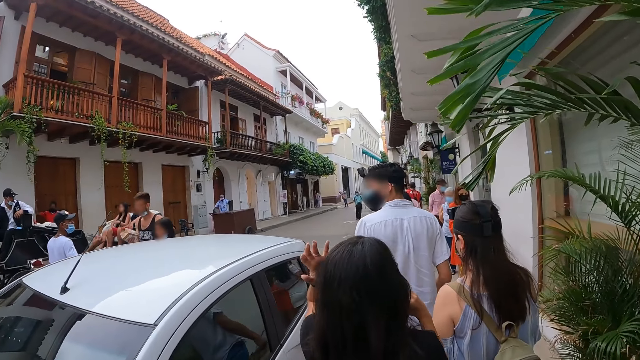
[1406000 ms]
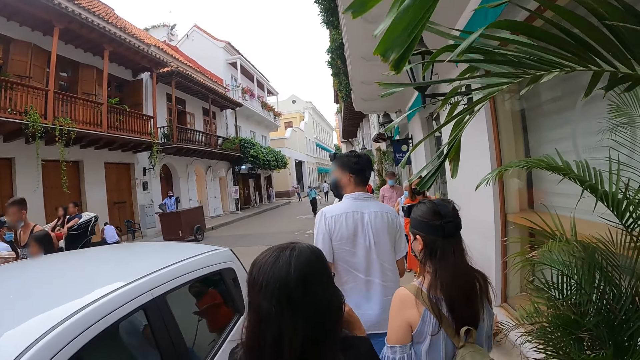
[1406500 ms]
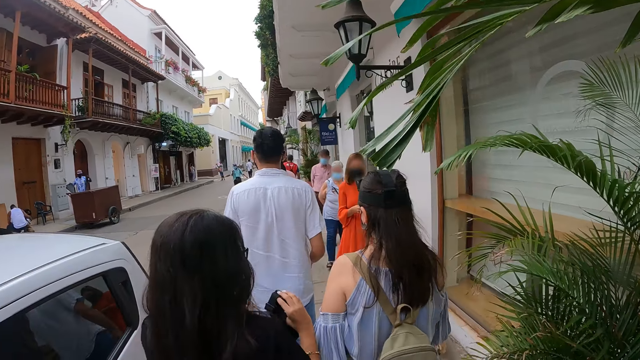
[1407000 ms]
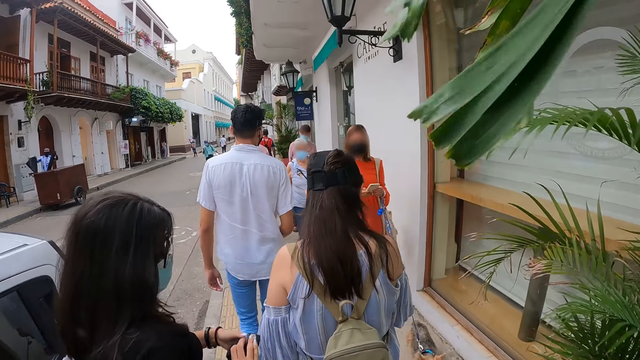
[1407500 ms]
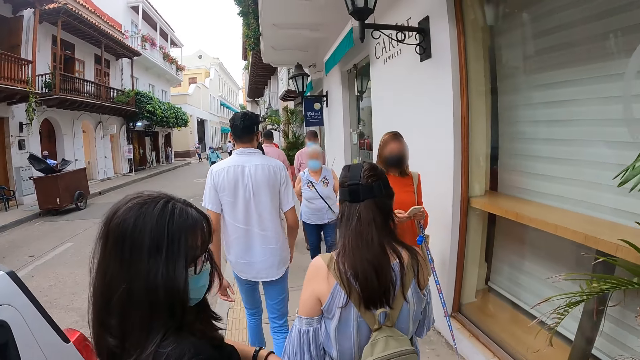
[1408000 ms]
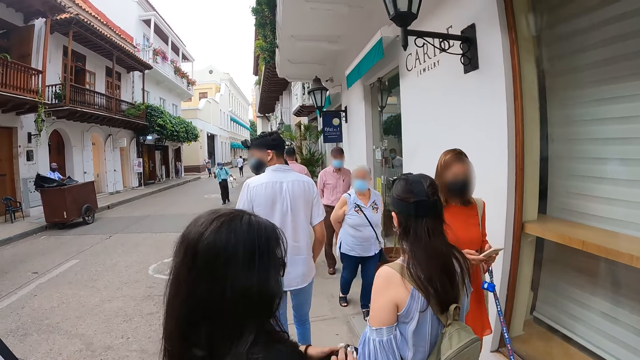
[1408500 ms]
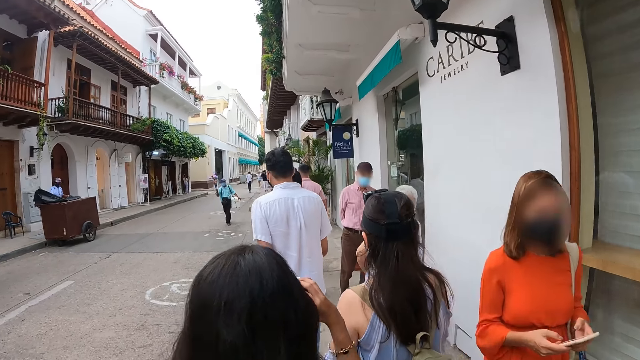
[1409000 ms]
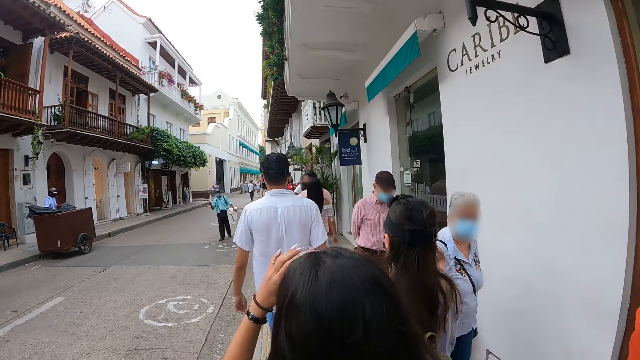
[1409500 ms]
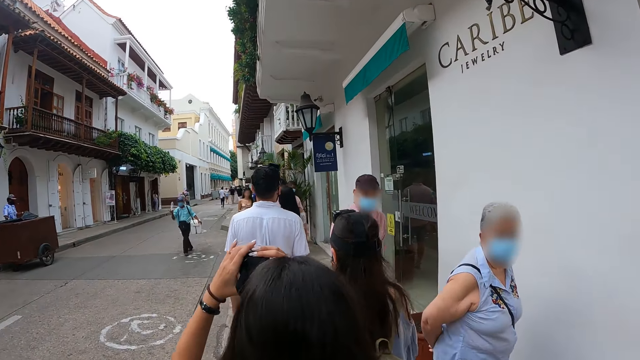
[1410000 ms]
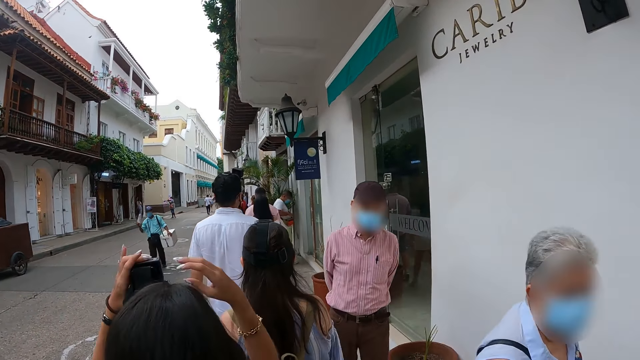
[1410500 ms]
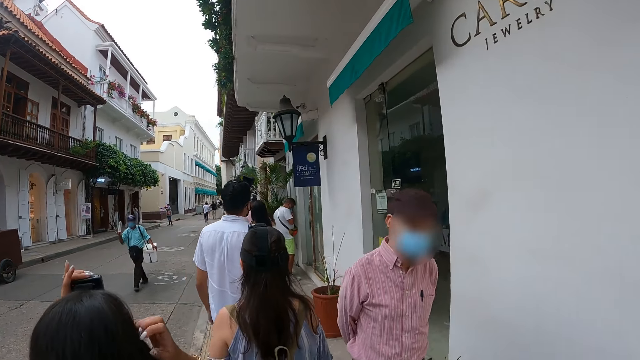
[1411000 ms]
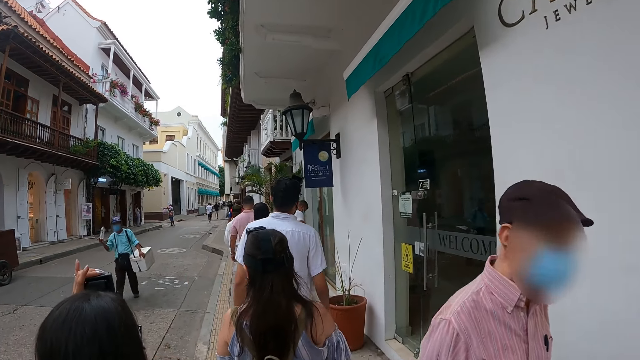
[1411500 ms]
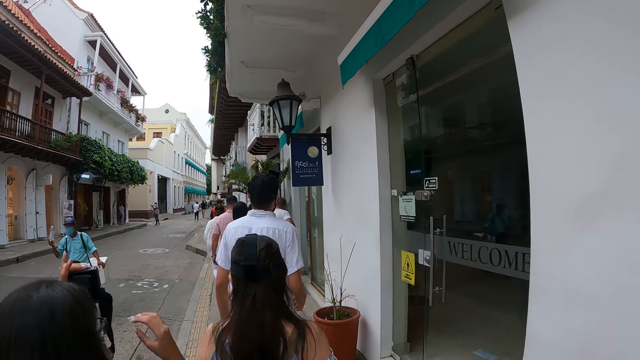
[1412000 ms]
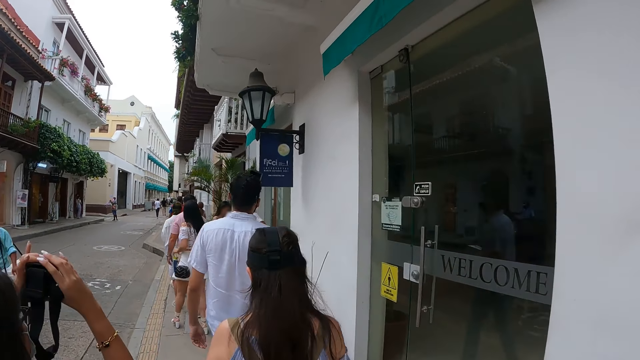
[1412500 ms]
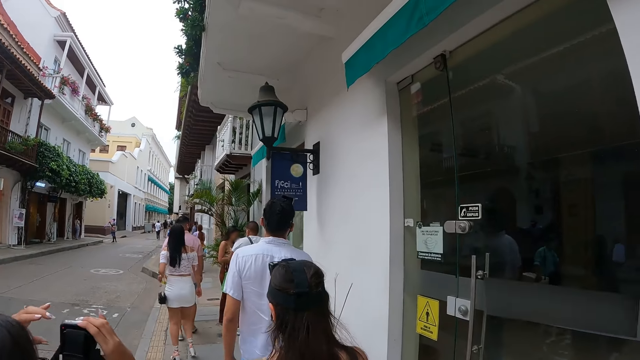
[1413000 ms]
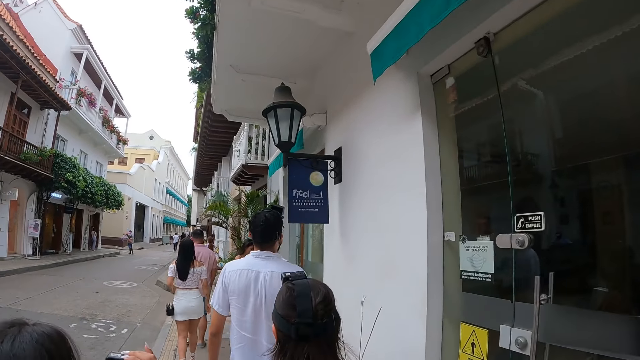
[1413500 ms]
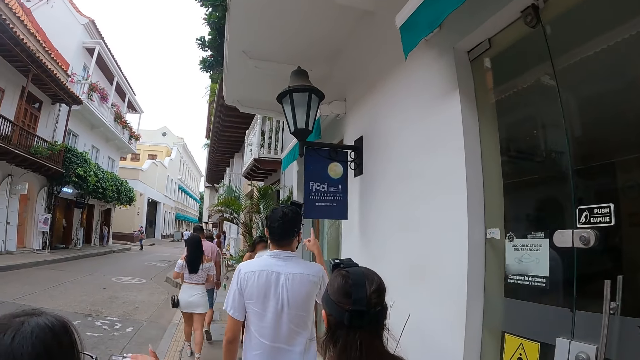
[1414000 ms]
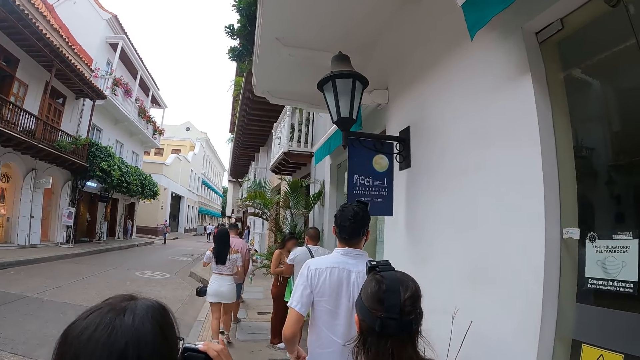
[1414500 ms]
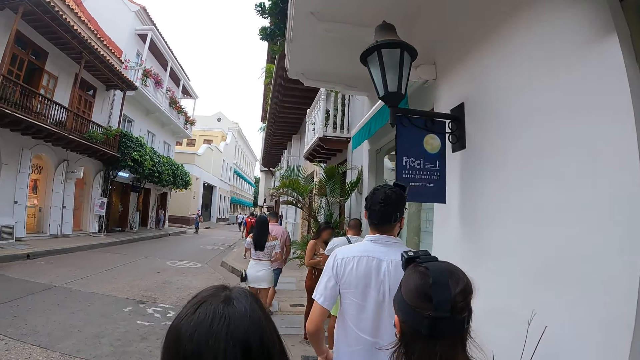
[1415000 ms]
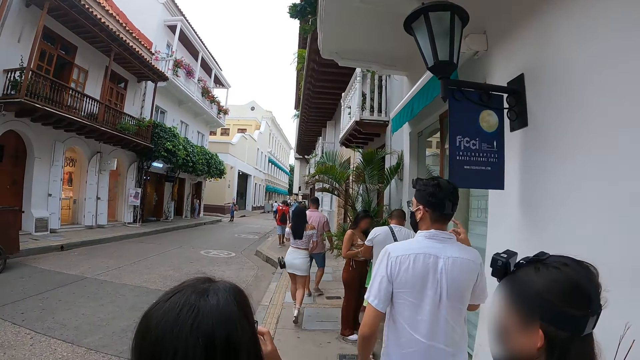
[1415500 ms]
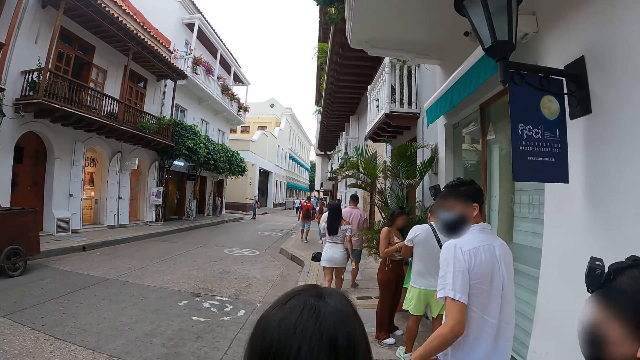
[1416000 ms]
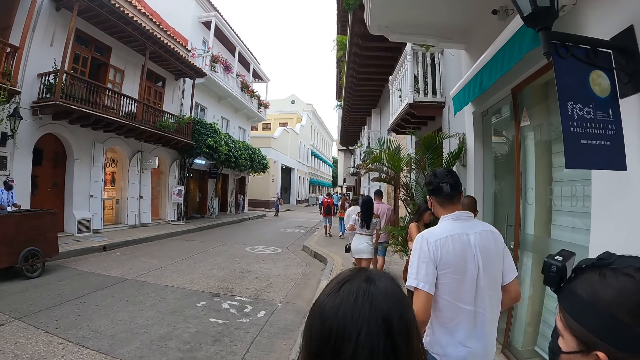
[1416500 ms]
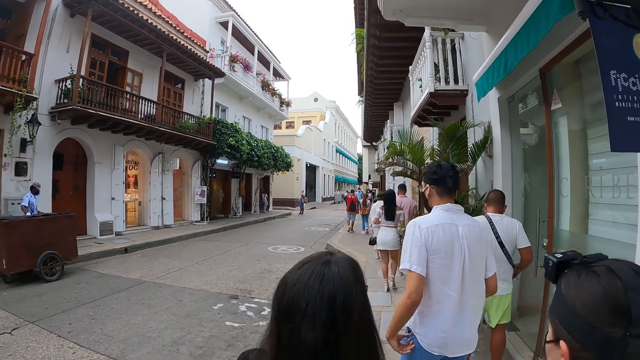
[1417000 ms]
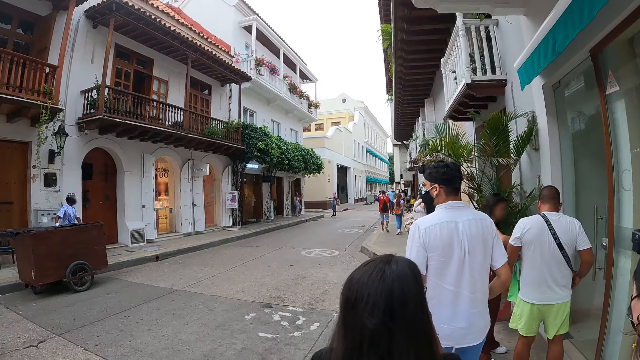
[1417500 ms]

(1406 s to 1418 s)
The woman holds the camera with both hands. Another woman walks past the camera wearer. A third woman walks past the camera wearer. The first woman holds the camera with her left hand and touches her hair with her right hand. A man walks past the camera wearer. The first woman holds the camera with her right hand. Another man talks to the first woman.

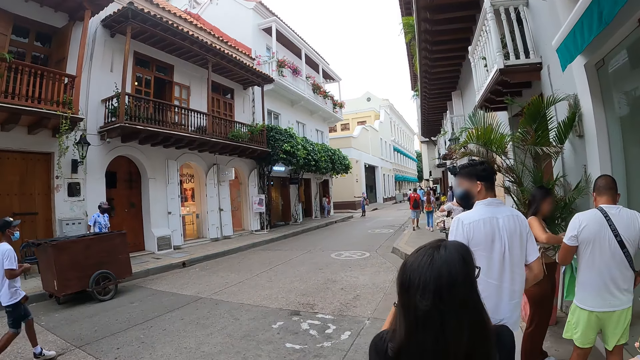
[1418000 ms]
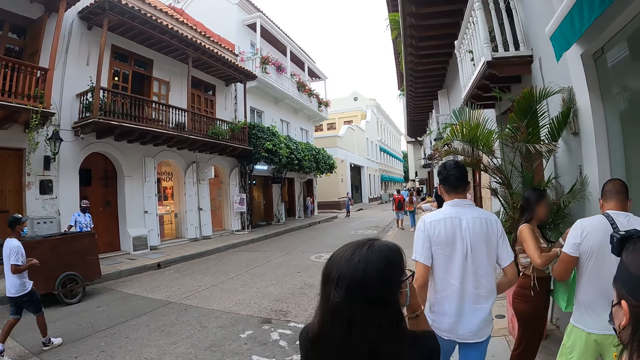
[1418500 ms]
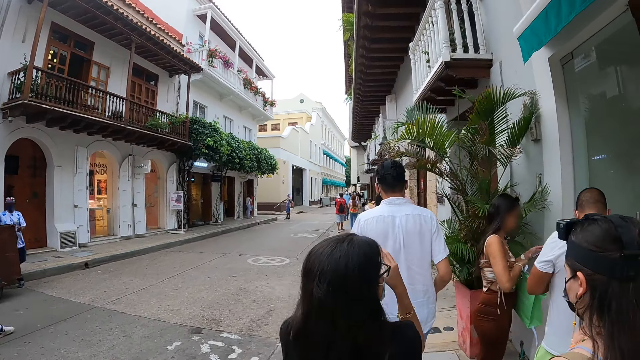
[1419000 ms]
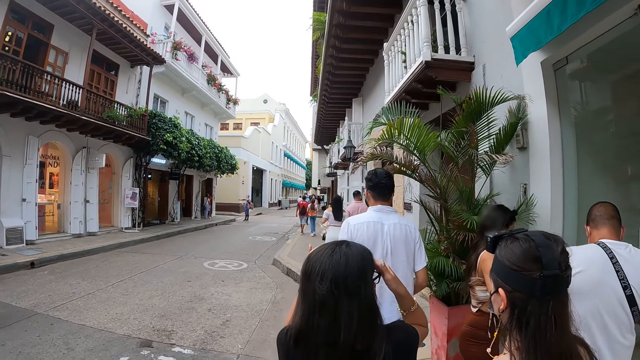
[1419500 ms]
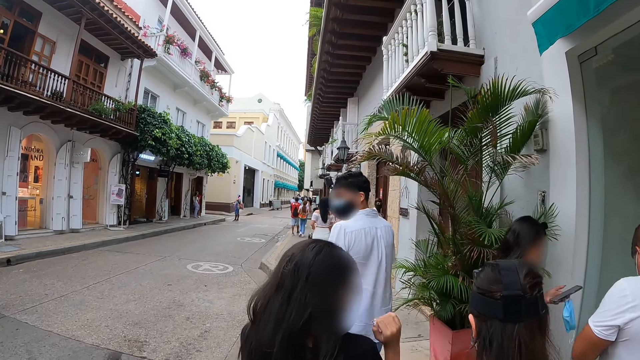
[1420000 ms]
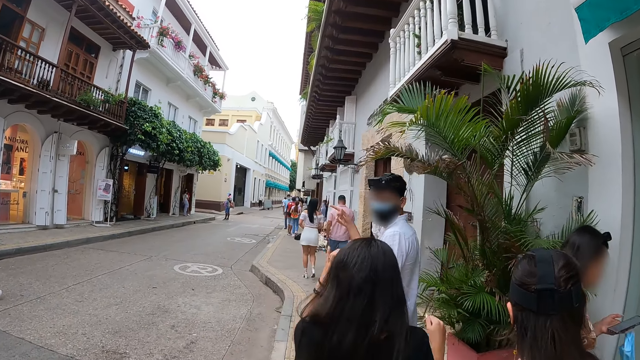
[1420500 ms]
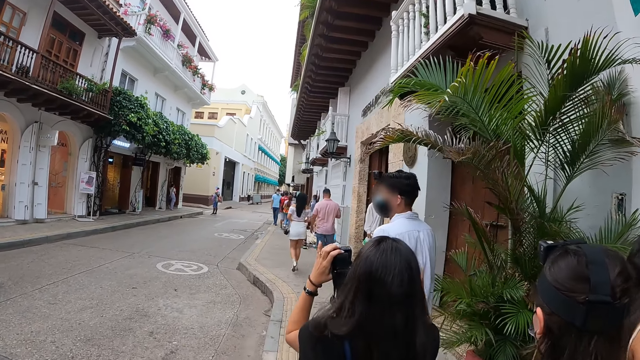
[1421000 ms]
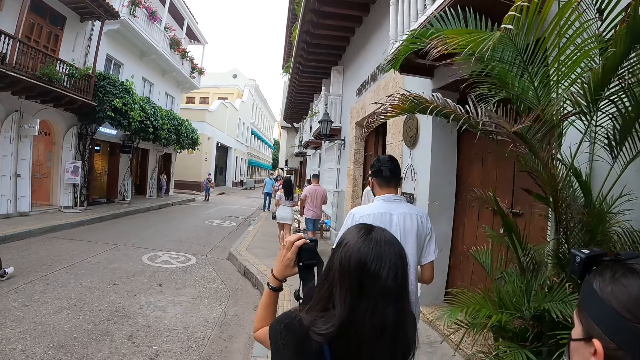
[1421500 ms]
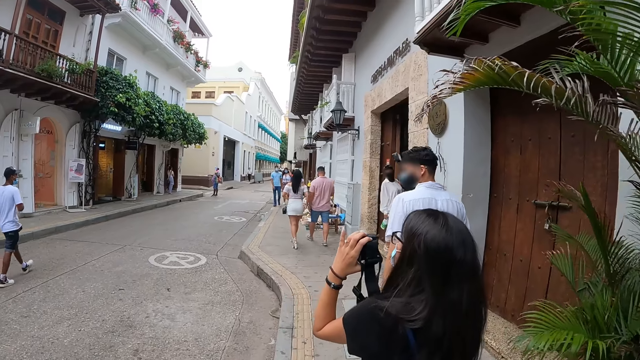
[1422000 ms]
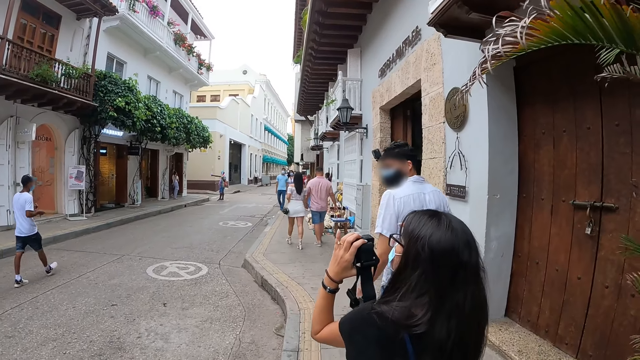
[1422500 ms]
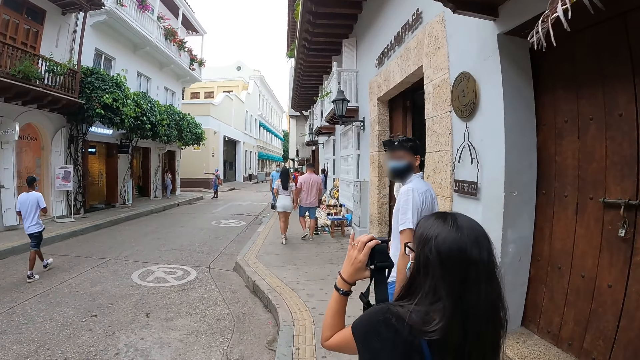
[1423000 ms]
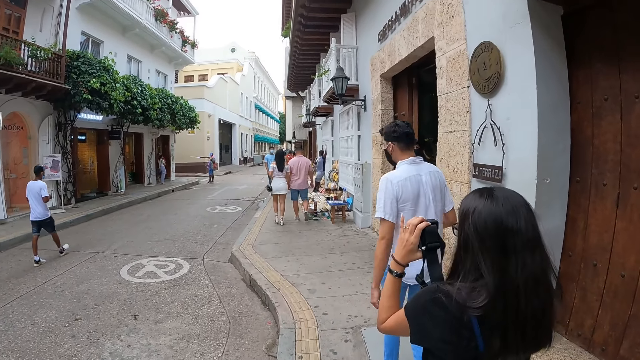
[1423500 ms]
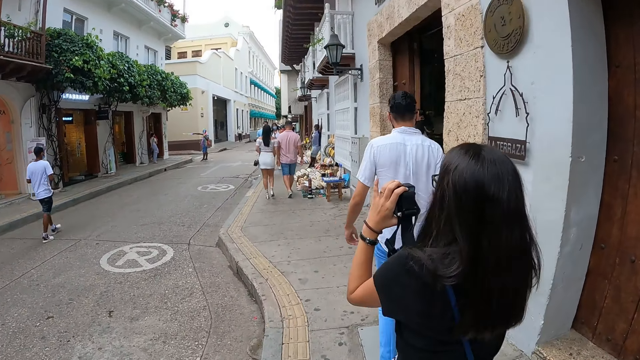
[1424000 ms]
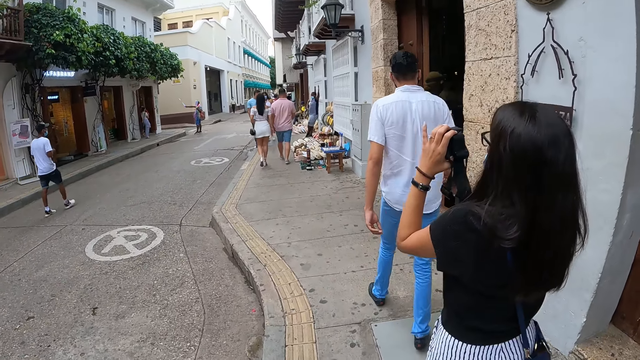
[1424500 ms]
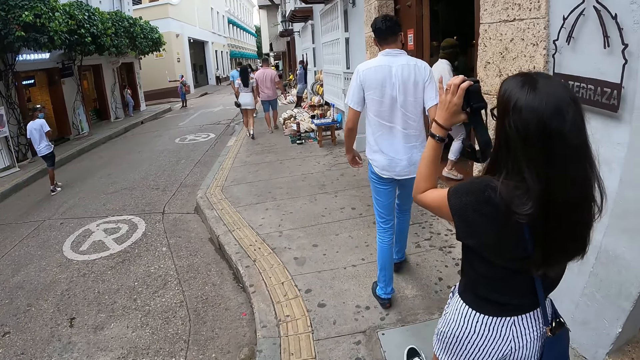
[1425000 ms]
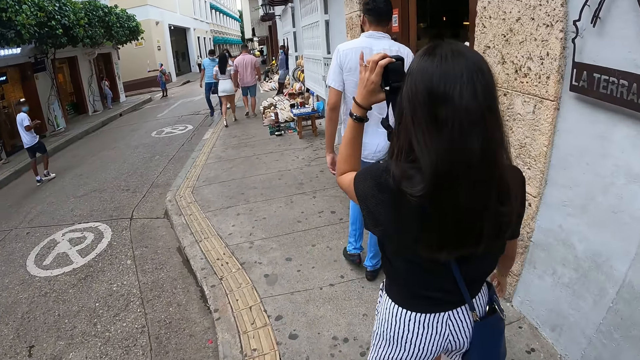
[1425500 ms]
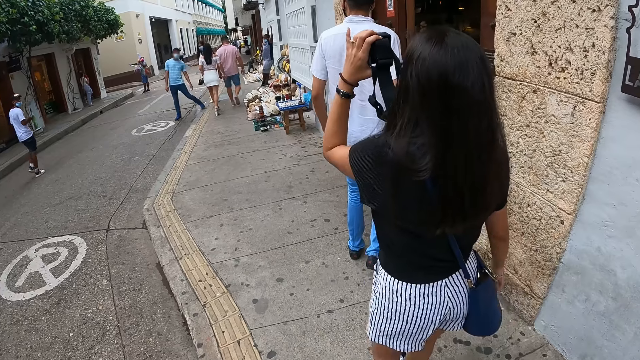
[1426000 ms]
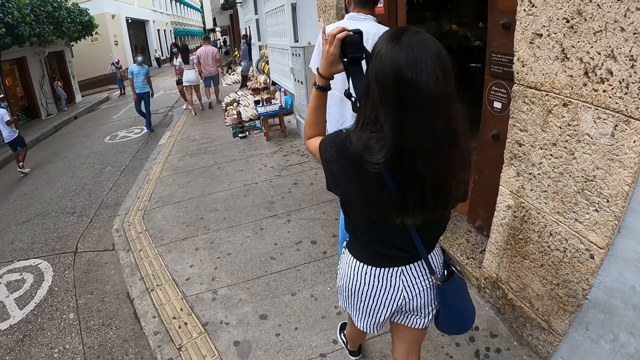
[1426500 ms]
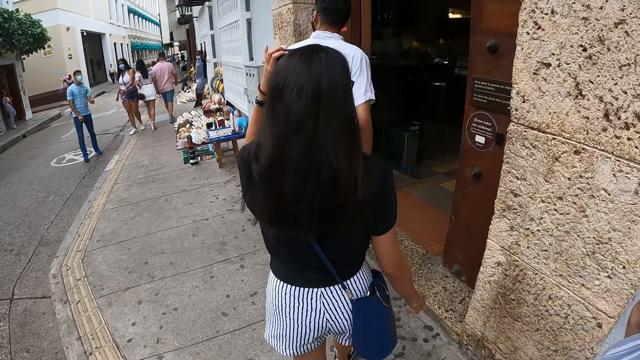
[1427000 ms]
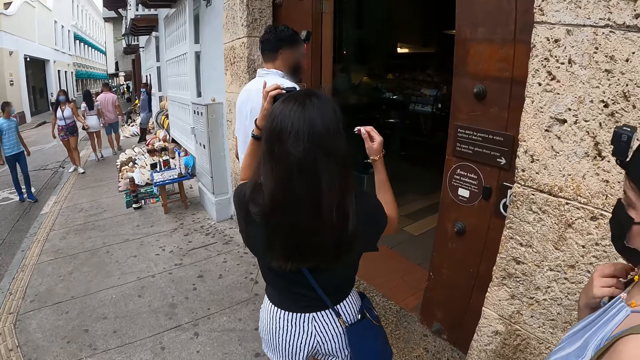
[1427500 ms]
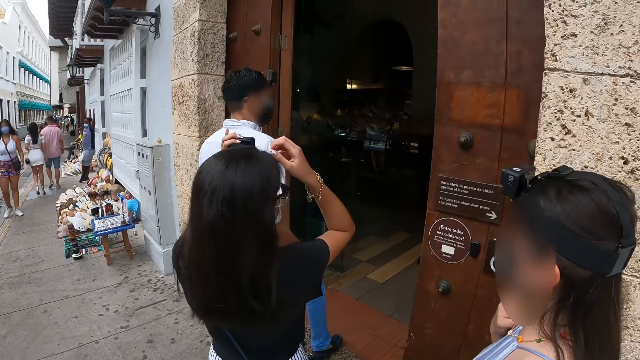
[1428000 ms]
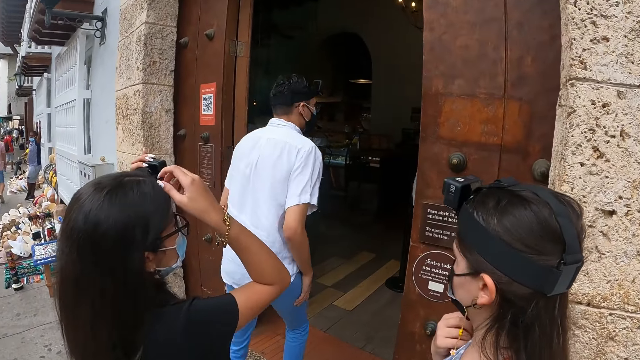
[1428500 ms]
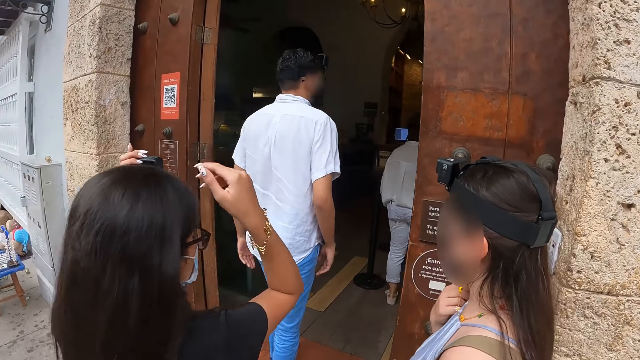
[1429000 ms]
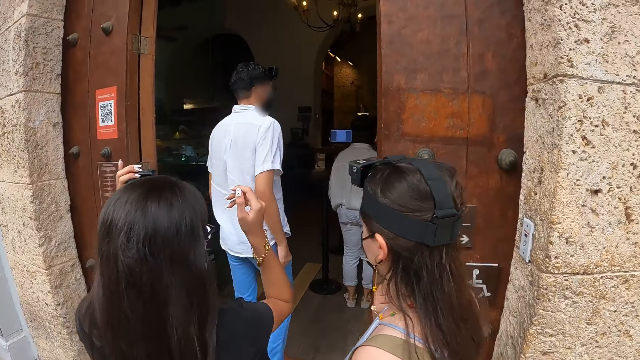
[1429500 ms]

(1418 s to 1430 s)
The woman touches her hair with her right hand. The man talks to the woman. The woman holds the camera with her left hand. The woman touches her hair with her right hand.
